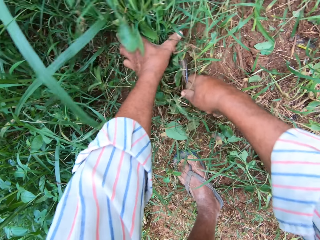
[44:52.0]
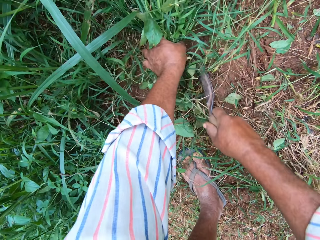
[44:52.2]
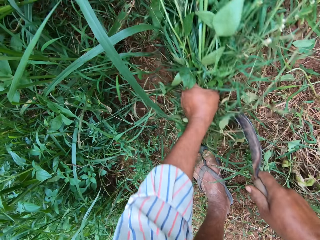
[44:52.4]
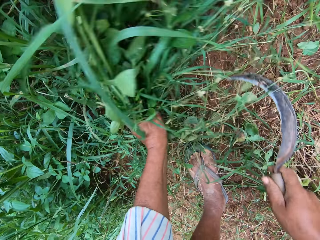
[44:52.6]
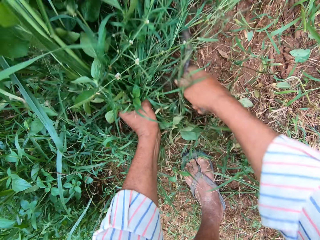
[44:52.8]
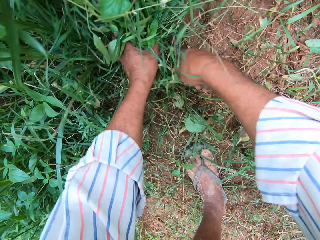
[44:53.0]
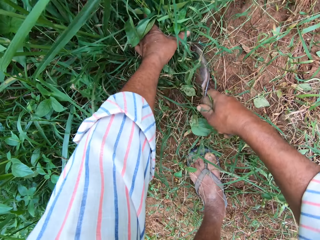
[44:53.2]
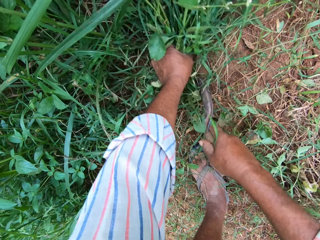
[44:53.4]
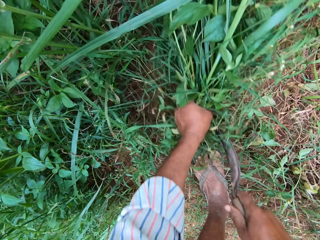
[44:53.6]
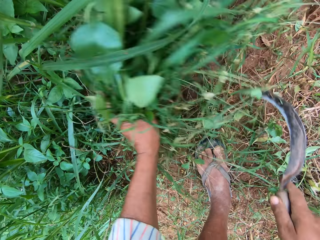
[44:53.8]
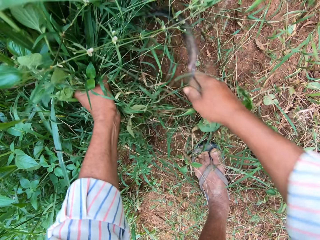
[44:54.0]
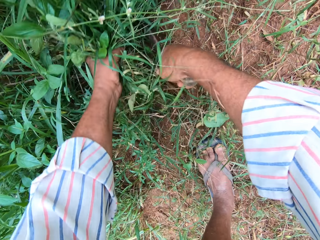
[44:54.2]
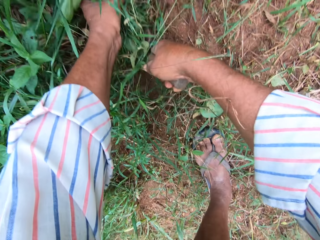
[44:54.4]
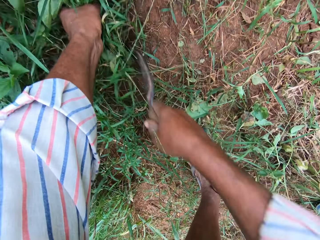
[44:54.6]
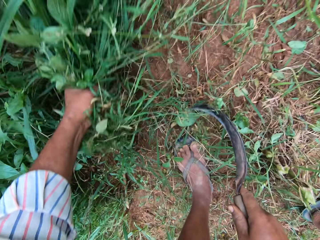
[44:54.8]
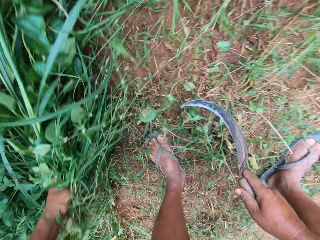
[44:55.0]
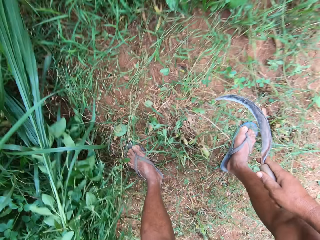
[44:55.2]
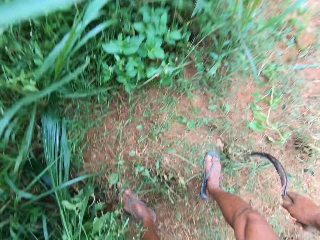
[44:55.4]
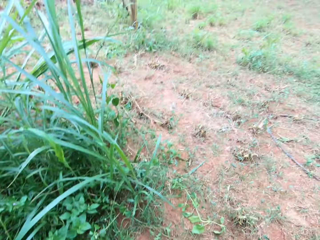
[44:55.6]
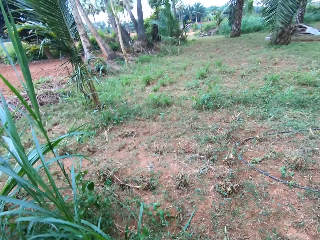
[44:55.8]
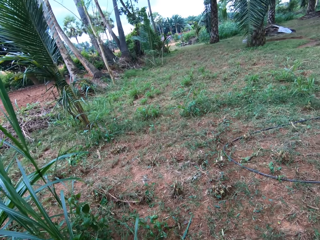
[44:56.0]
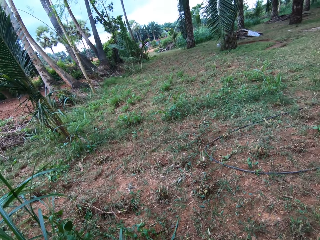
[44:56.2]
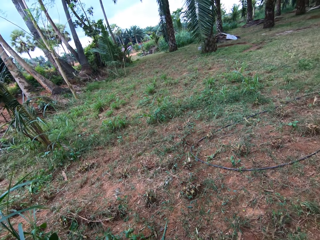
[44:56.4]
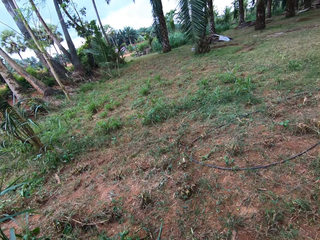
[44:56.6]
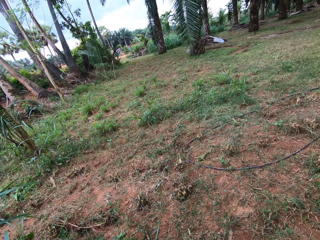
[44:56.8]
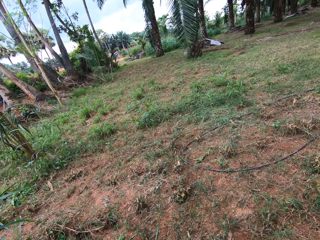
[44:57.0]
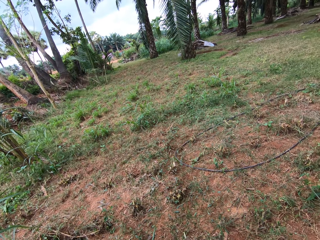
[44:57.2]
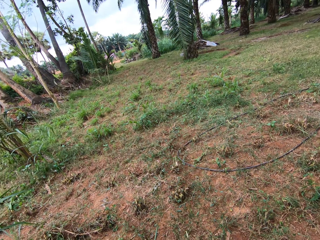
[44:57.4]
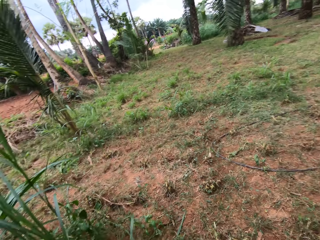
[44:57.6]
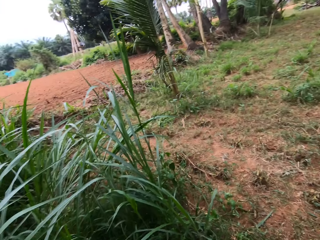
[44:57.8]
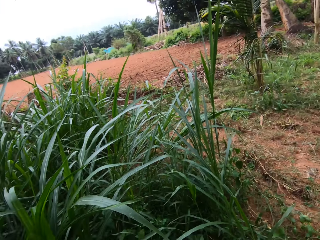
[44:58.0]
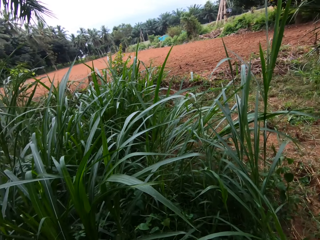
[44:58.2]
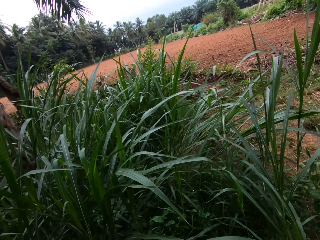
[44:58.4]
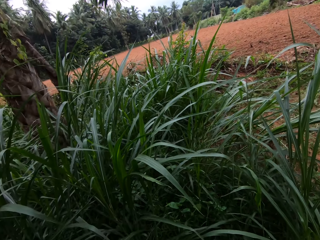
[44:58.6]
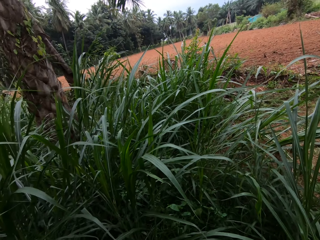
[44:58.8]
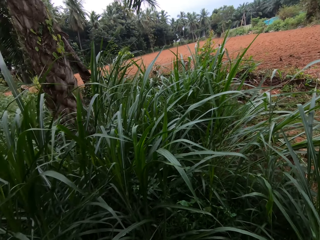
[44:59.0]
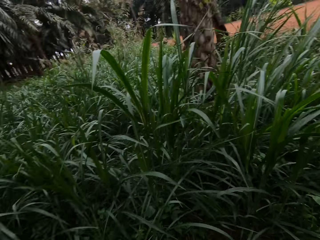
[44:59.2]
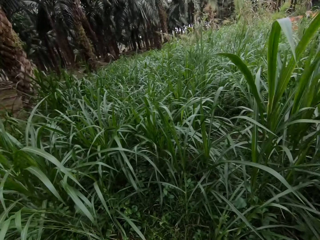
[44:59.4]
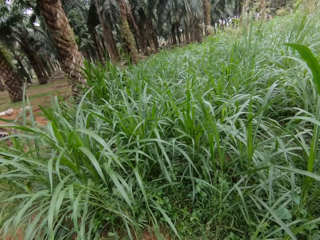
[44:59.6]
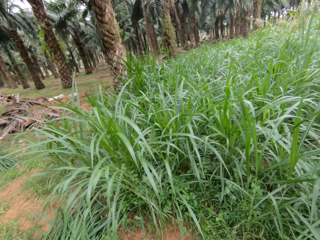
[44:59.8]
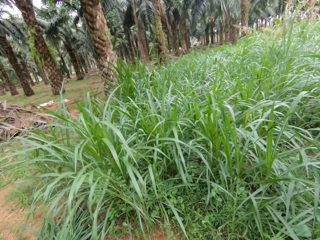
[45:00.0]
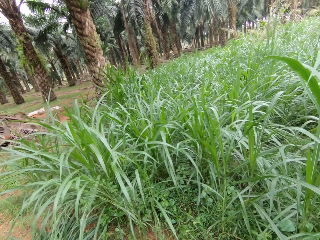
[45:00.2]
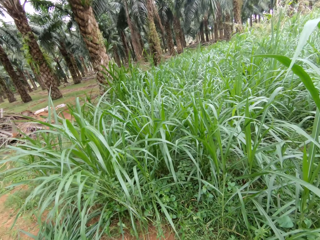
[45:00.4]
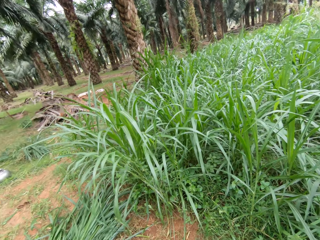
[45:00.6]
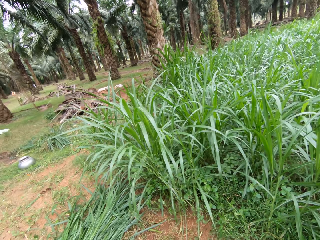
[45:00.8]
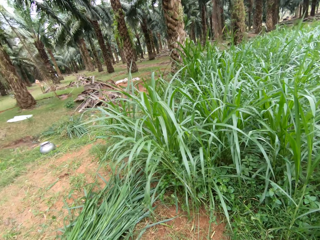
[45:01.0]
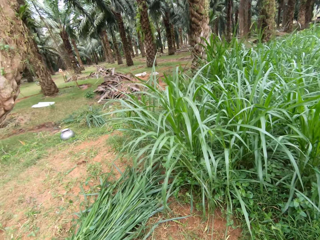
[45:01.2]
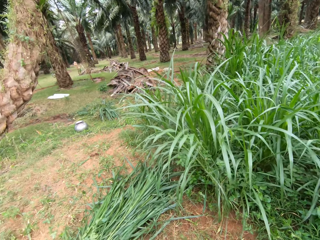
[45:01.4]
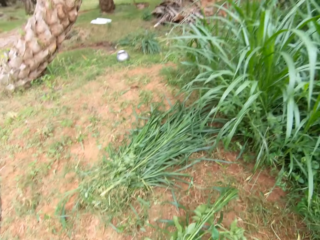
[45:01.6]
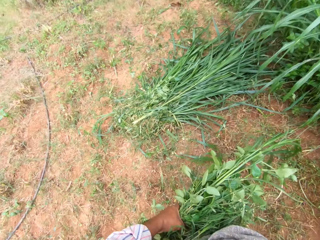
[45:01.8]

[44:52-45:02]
The camera wearer cuts the grass and holds the grass. They cut the grass and hold the grass. They stop cutting the grasses. They stand up and look around.

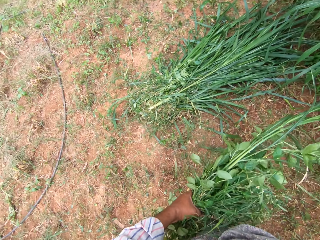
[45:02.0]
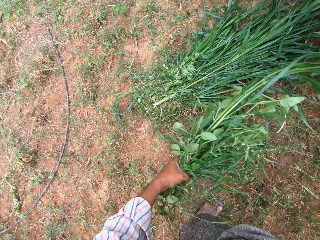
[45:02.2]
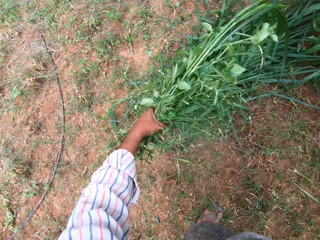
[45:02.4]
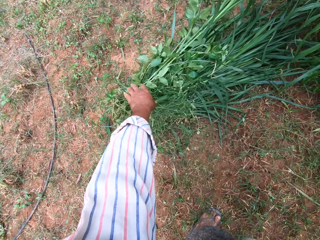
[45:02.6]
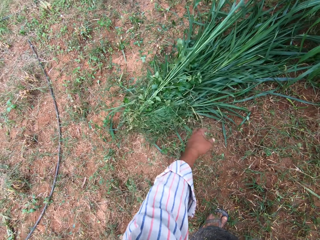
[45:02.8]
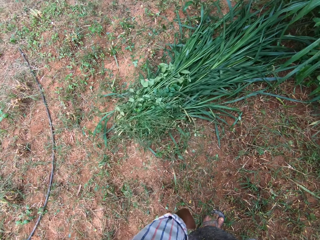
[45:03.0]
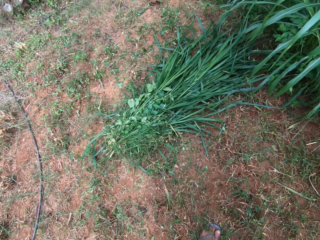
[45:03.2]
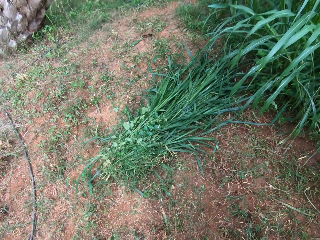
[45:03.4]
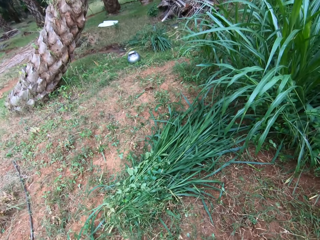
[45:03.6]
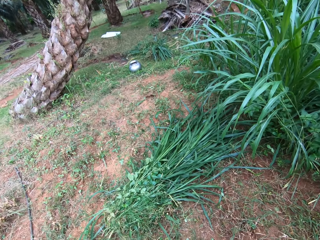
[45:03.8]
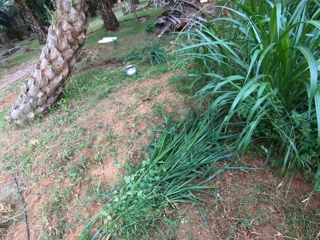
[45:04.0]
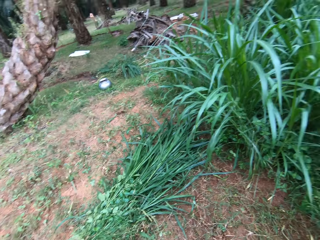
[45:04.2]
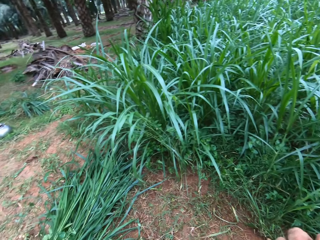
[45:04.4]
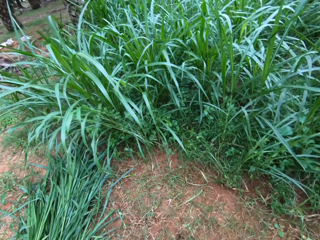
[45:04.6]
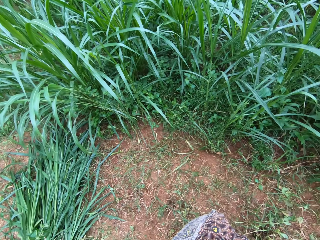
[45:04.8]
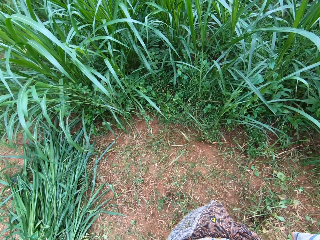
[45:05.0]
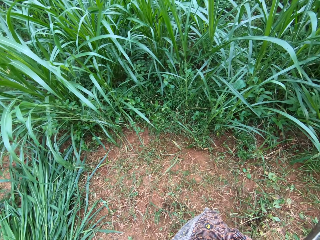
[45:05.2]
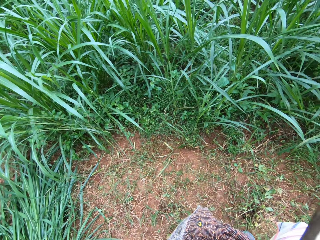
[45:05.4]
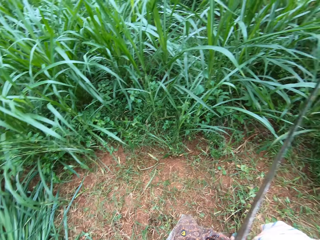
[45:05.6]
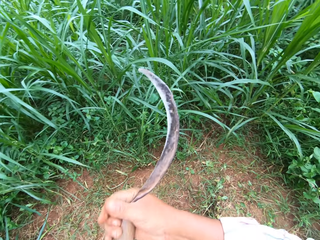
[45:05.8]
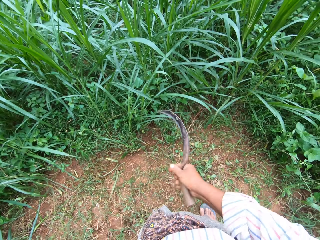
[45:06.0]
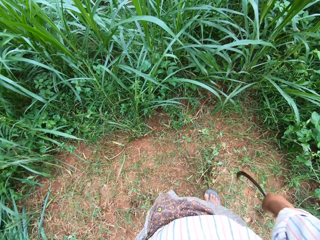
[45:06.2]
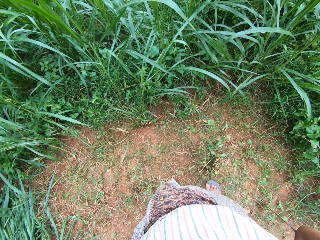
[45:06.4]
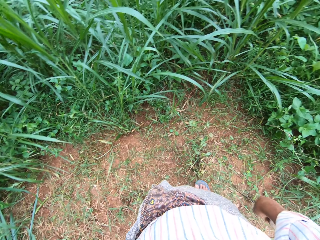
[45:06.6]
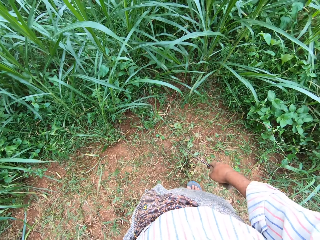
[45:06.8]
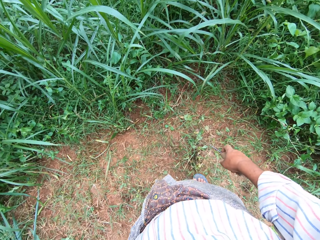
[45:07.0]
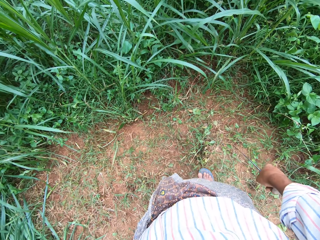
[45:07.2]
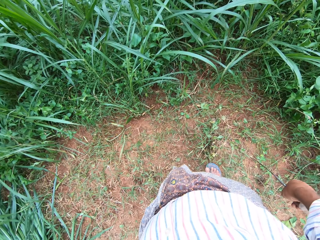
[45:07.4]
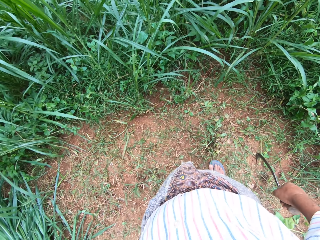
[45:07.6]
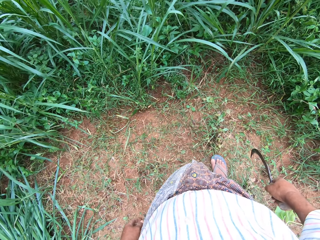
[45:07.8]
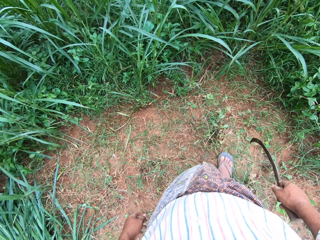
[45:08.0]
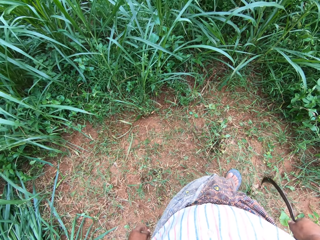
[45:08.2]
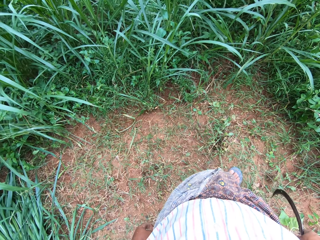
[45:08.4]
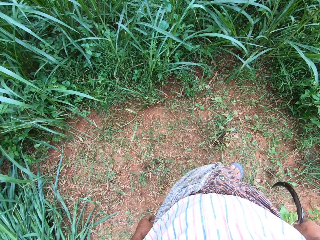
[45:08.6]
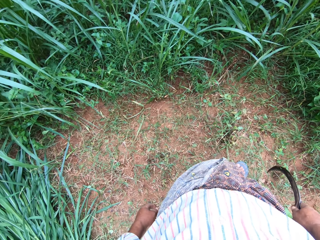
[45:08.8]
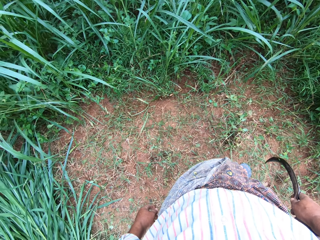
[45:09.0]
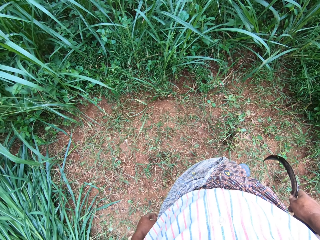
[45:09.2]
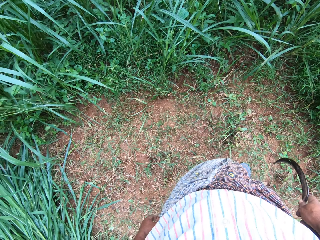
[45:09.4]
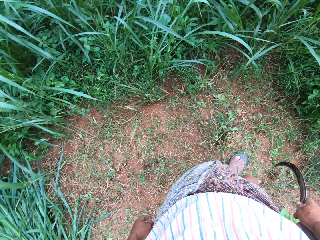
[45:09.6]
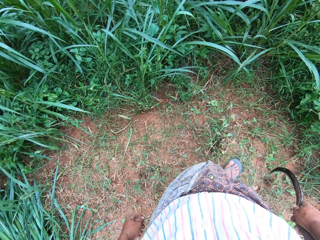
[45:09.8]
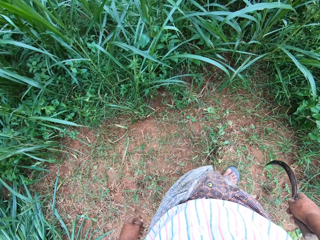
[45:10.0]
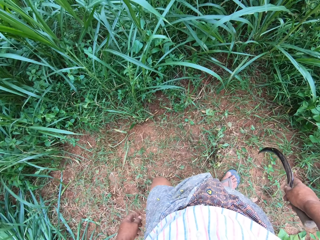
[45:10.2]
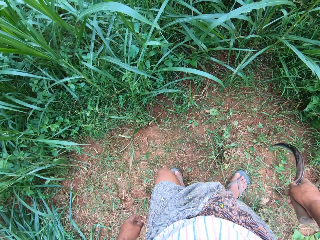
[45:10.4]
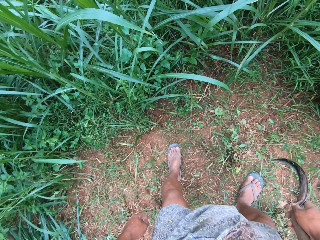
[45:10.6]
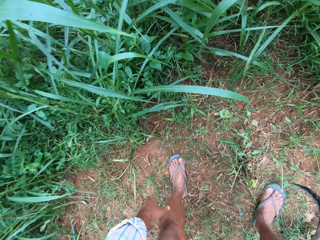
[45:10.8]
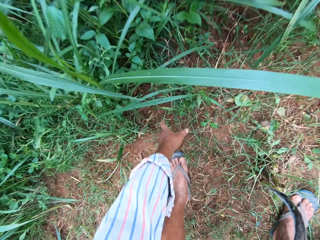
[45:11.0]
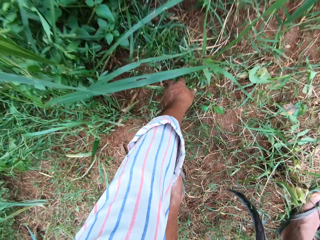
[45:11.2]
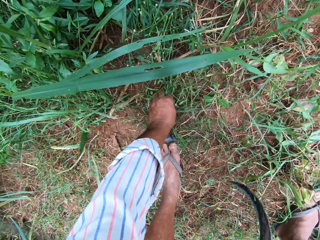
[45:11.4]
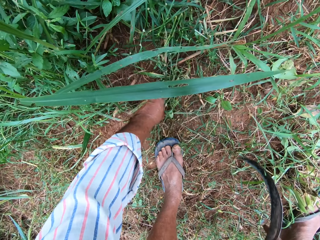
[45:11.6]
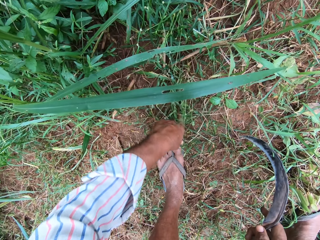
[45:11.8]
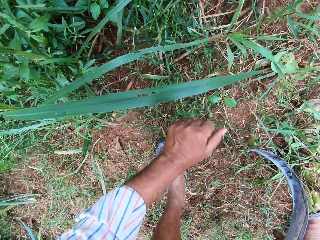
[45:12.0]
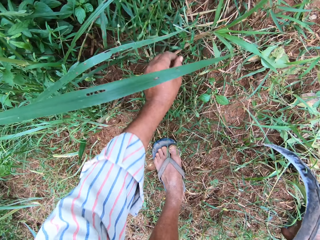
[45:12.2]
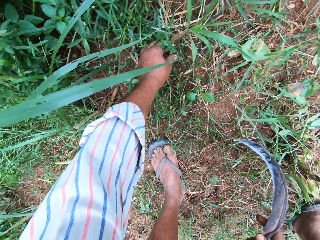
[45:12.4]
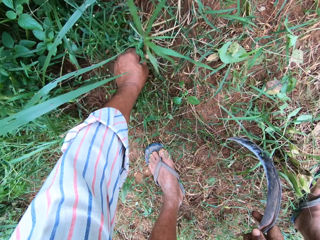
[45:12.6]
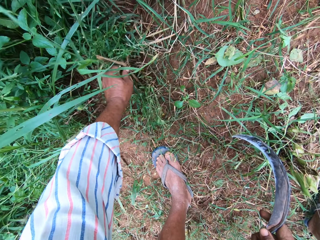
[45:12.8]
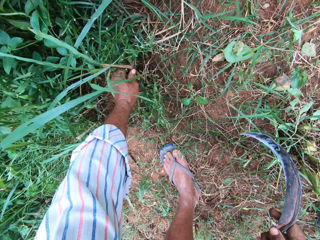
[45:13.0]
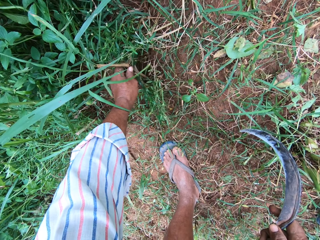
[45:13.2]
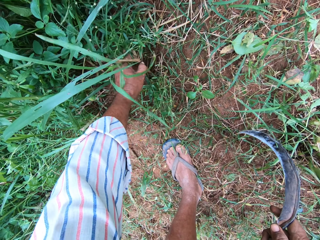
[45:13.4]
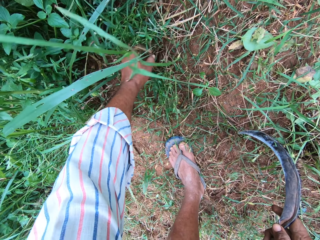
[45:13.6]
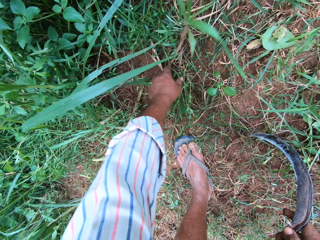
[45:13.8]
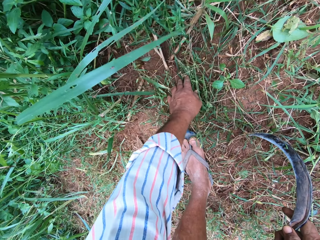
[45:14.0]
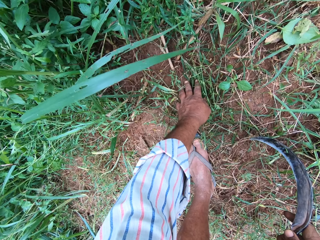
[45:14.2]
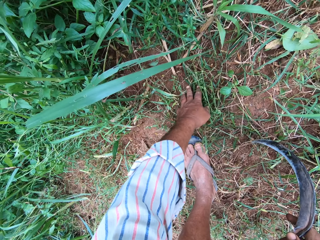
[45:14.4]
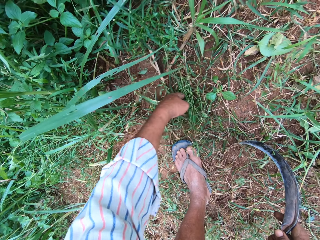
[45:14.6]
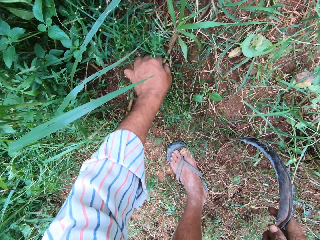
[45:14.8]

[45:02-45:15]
The camera wearer drops the grasses on the floor with his left hand. He lifts the right hand. He adjusts the camera. He lowers the right hand. He moves back, moves forward, and bends down. He touches the grass. He moves the grasses with his left hand.
